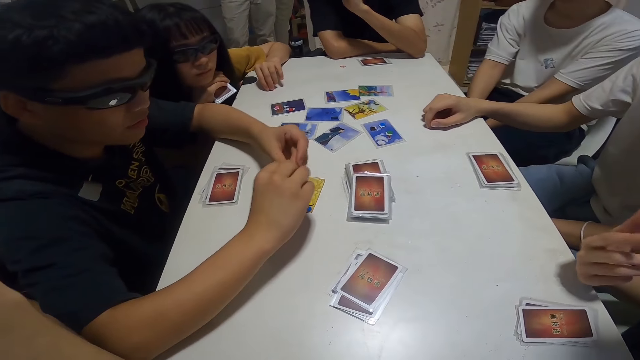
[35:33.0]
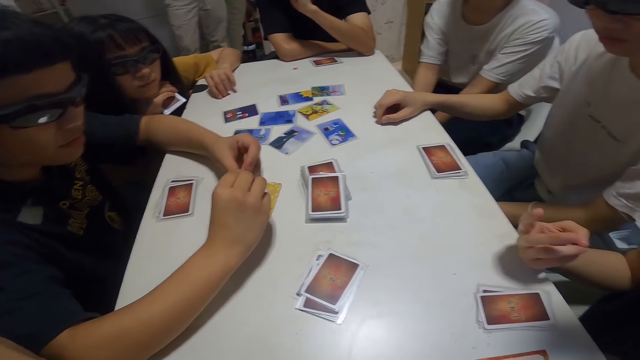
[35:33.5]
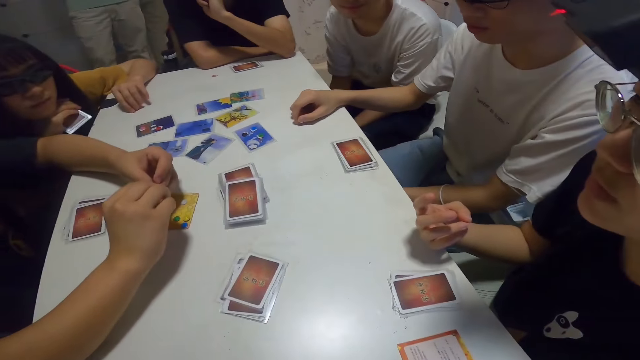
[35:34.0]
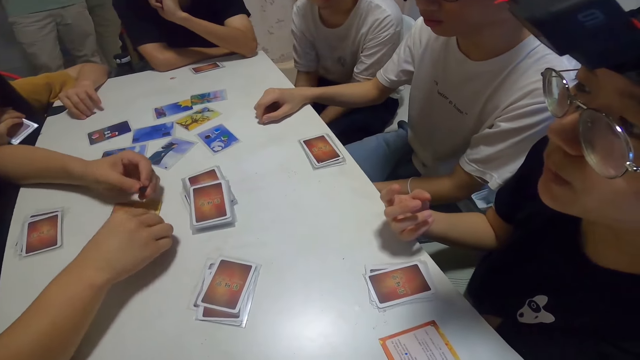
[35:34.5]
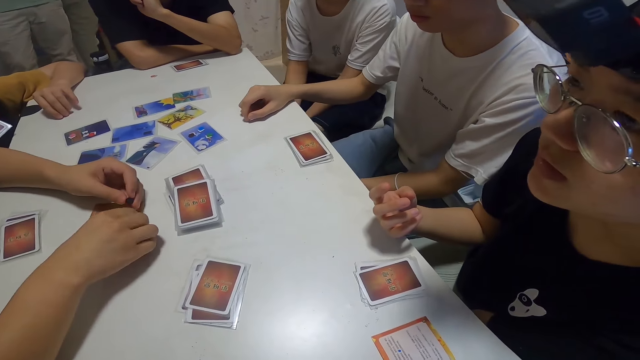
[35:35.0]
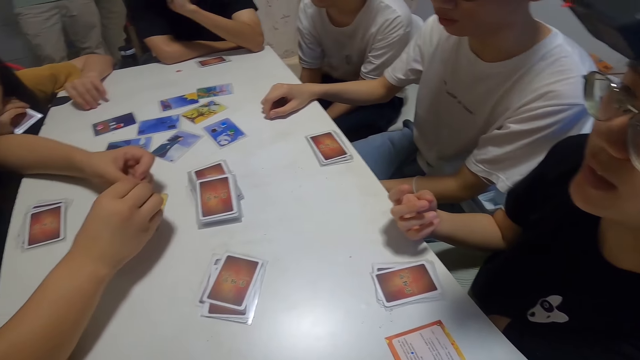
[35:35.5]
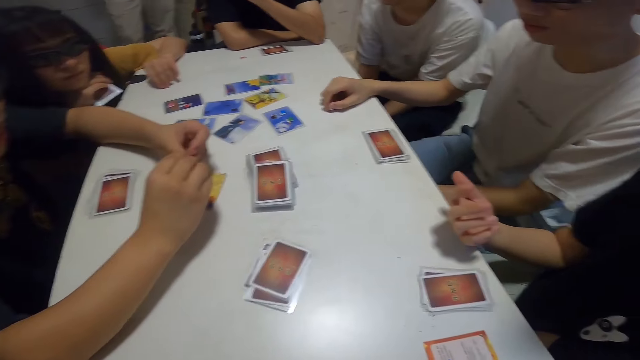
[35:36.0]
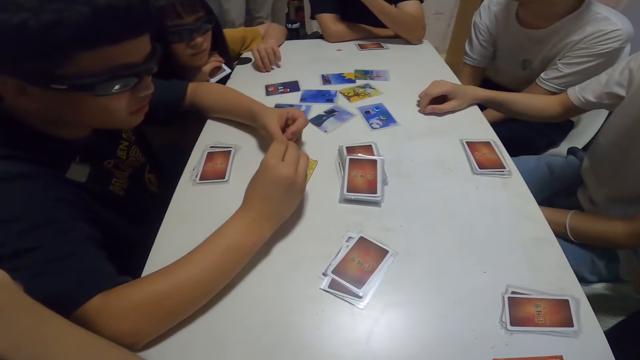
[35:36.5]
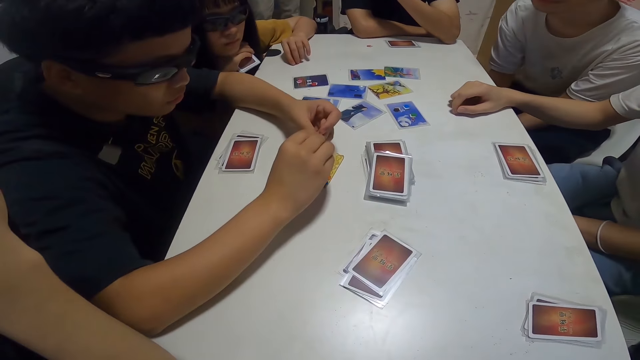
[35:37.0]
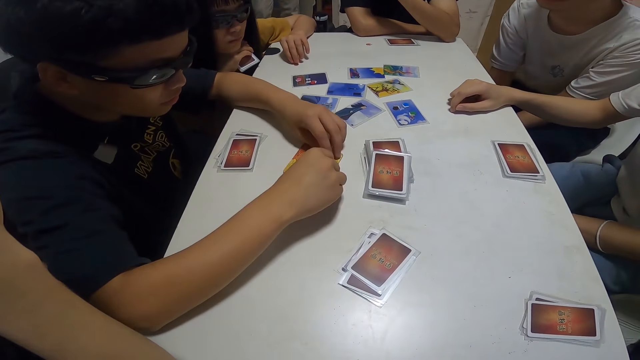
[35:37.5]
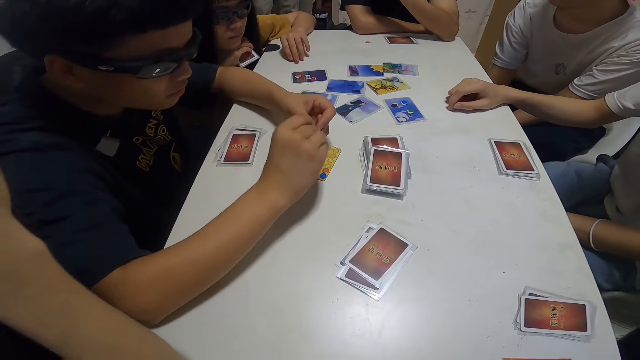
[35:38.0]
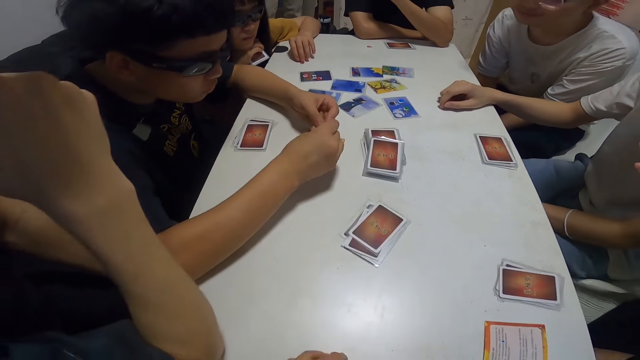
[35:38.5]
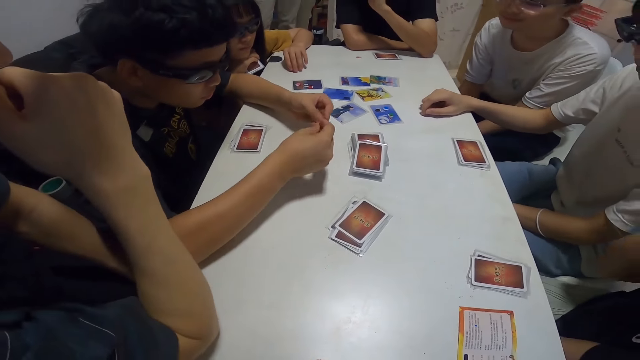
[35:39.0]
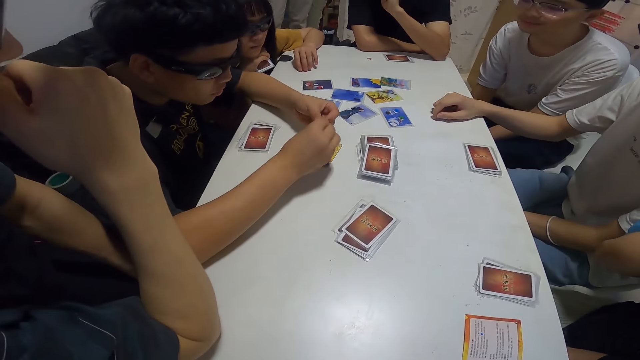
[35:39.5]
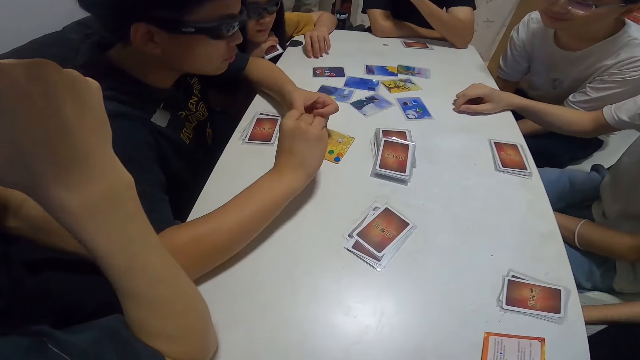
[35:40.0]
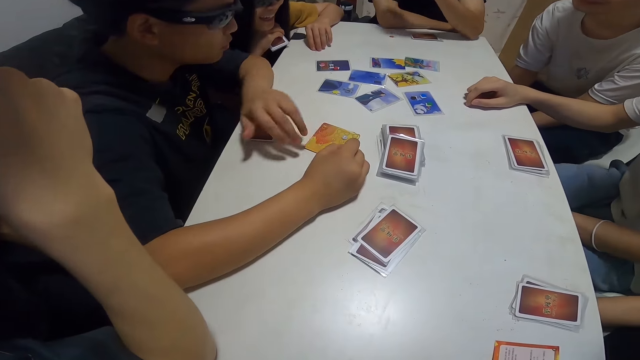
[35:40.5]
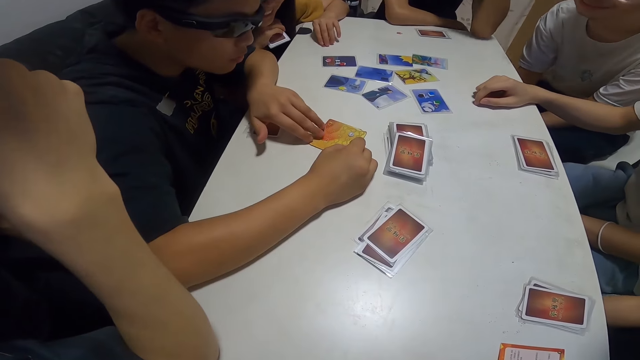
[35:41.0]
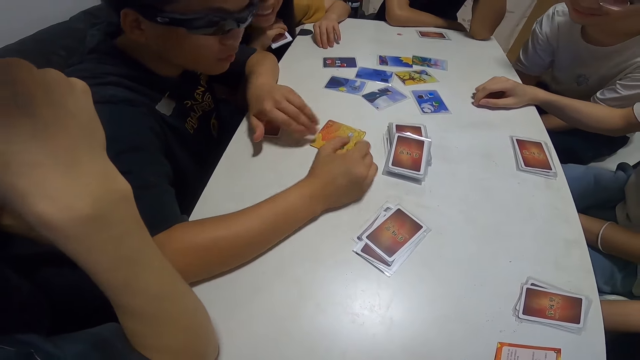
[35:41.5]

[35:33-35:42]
A man plays cards.

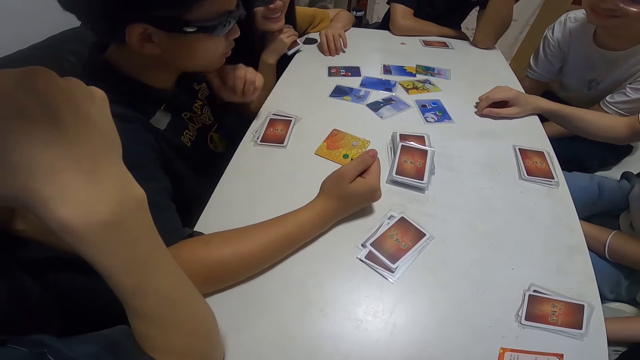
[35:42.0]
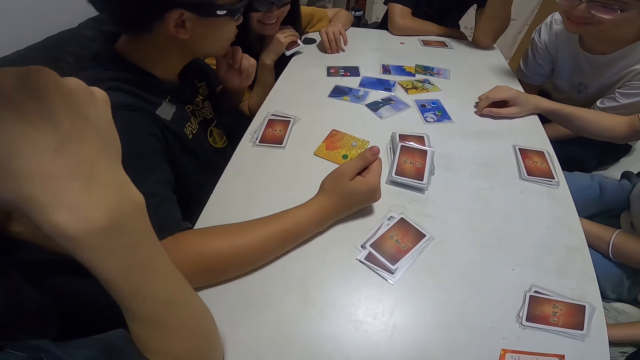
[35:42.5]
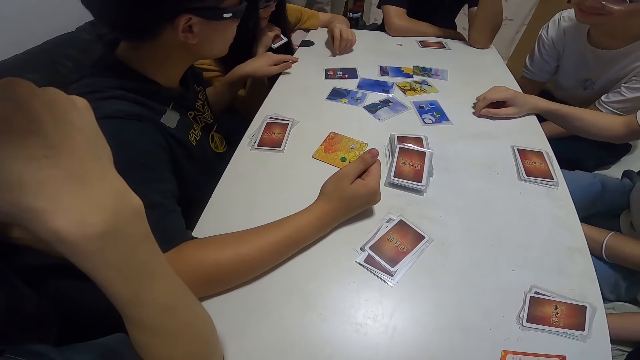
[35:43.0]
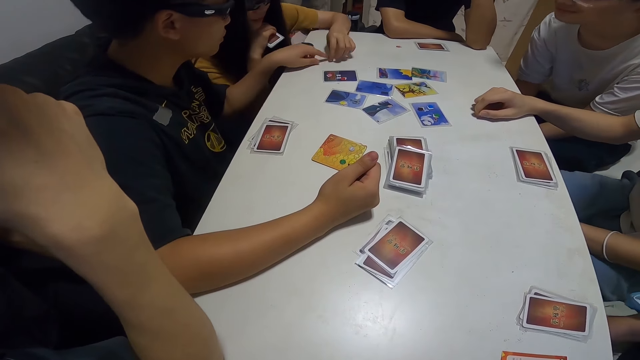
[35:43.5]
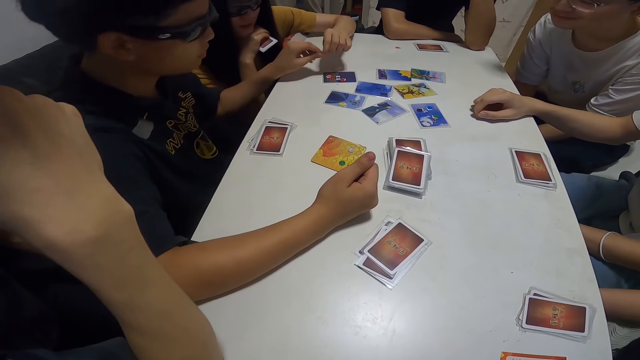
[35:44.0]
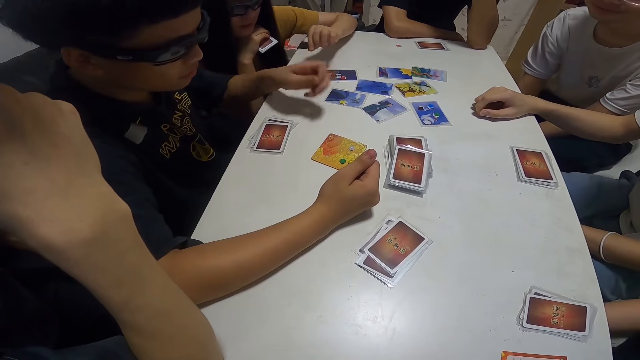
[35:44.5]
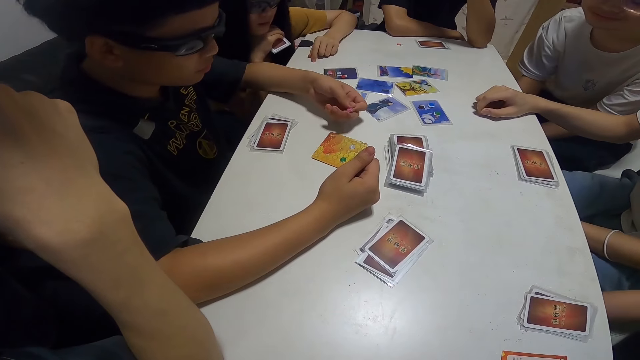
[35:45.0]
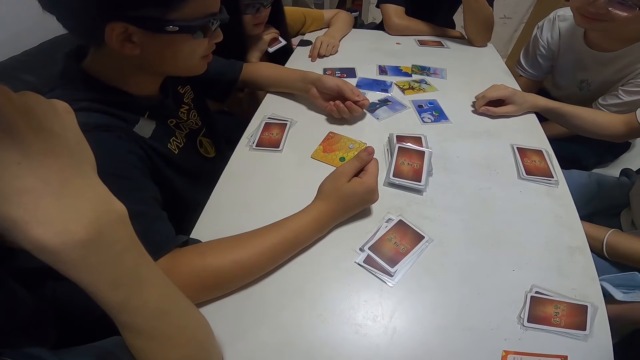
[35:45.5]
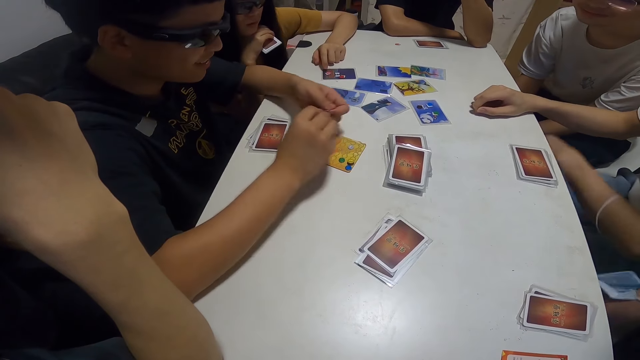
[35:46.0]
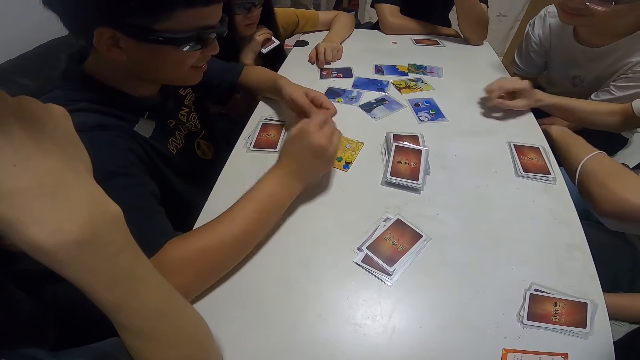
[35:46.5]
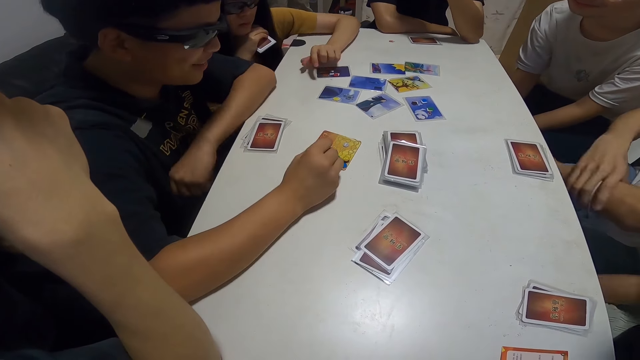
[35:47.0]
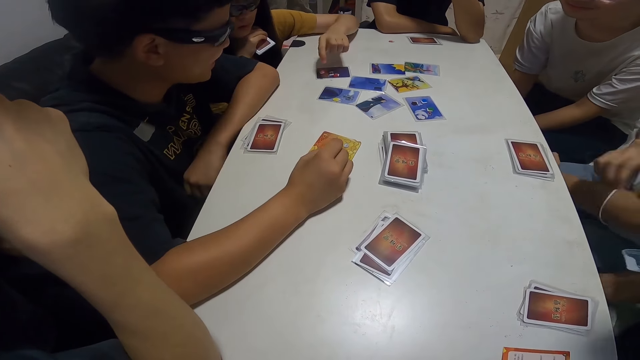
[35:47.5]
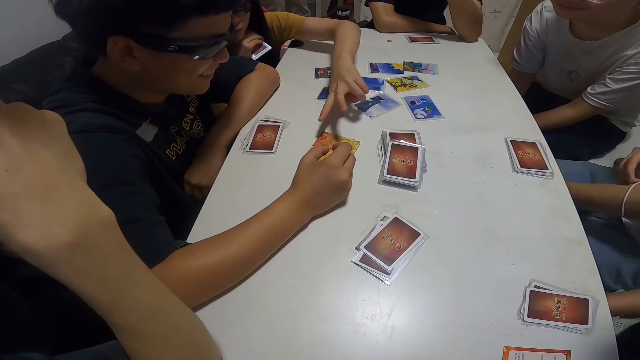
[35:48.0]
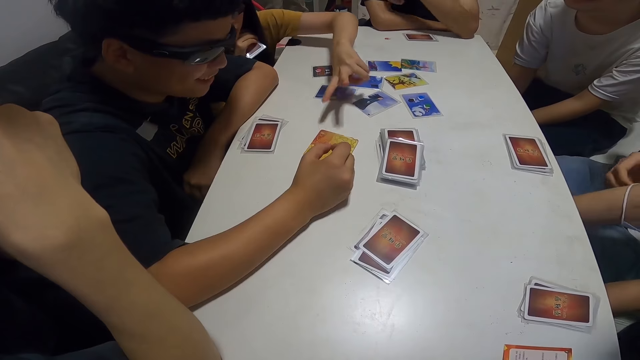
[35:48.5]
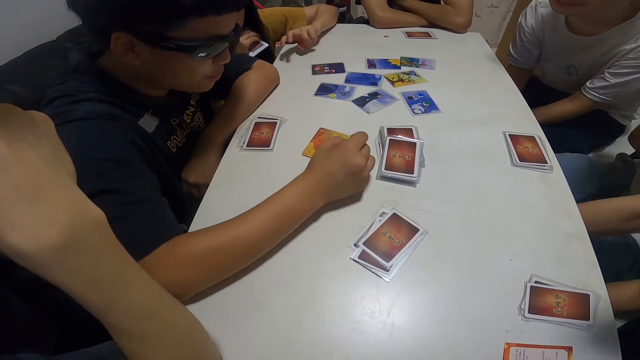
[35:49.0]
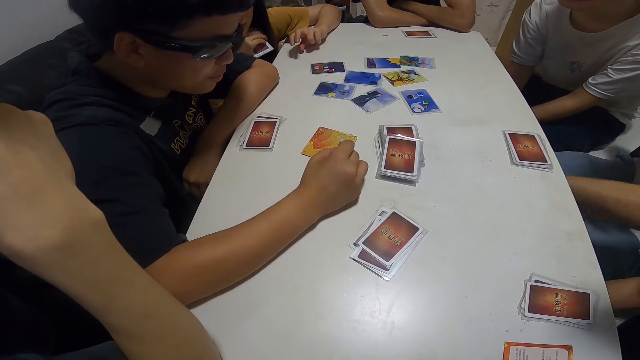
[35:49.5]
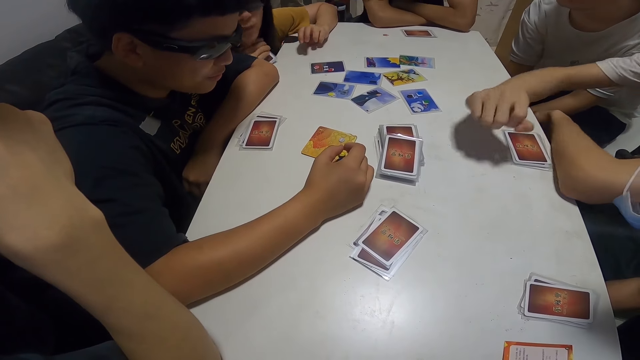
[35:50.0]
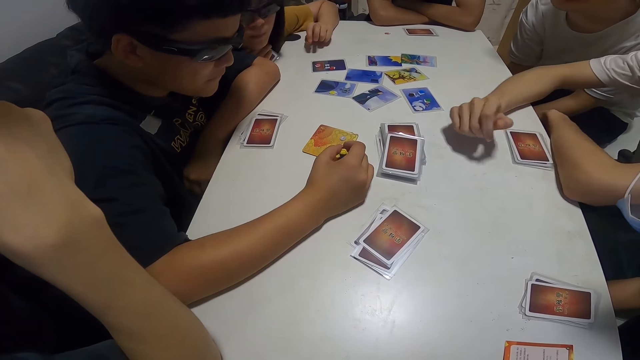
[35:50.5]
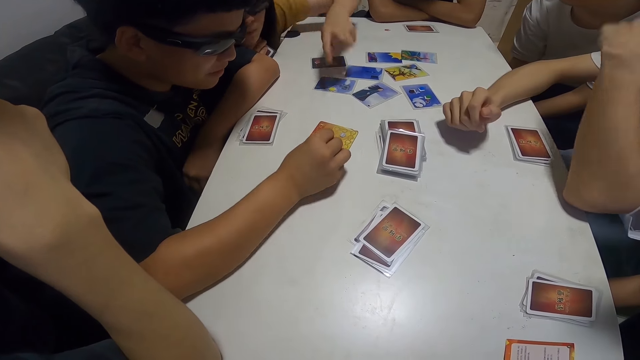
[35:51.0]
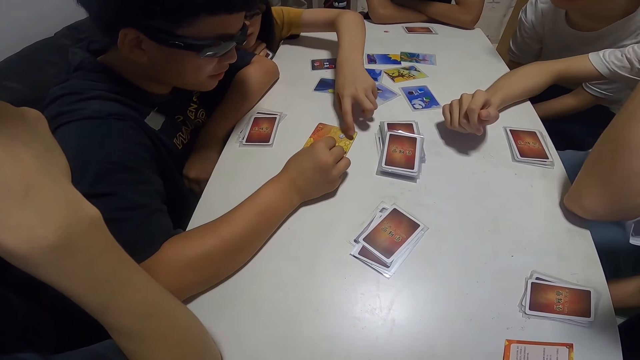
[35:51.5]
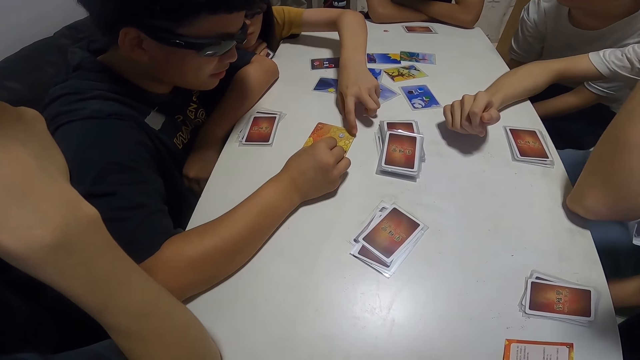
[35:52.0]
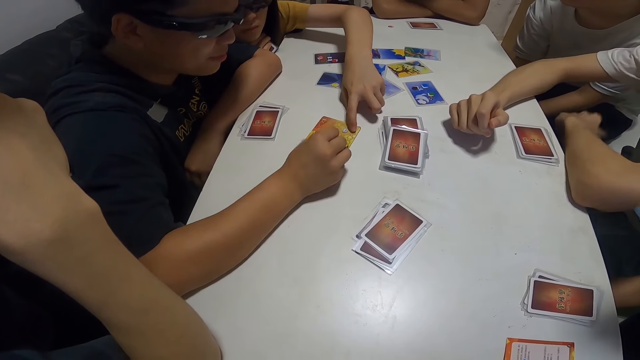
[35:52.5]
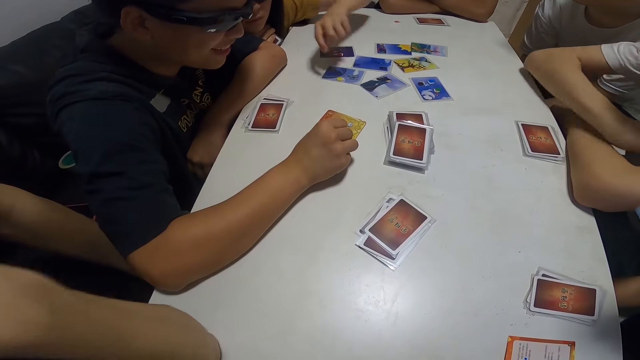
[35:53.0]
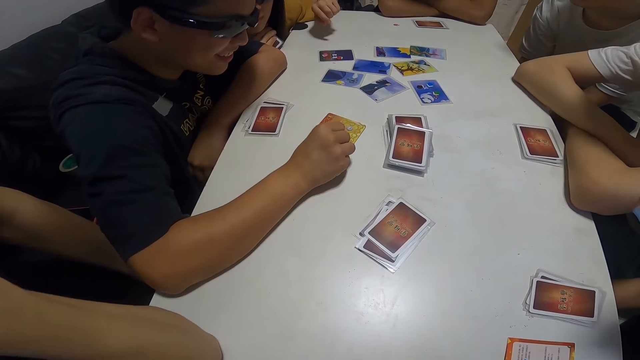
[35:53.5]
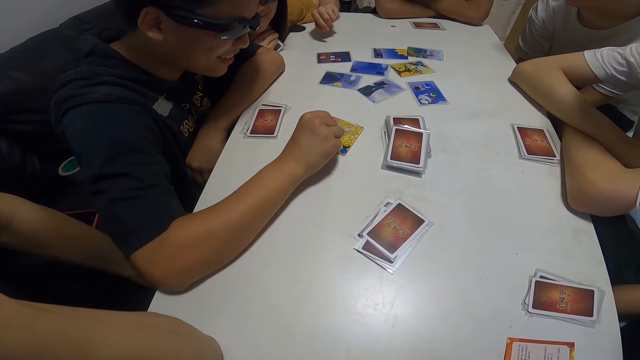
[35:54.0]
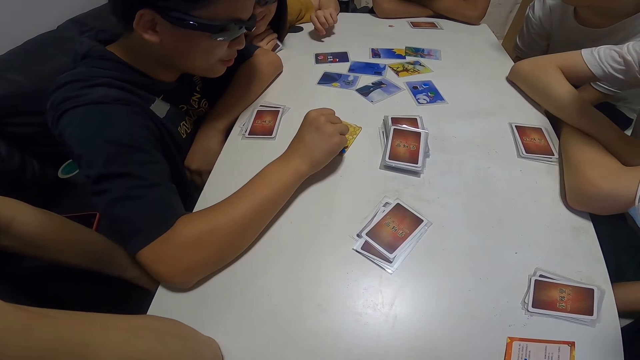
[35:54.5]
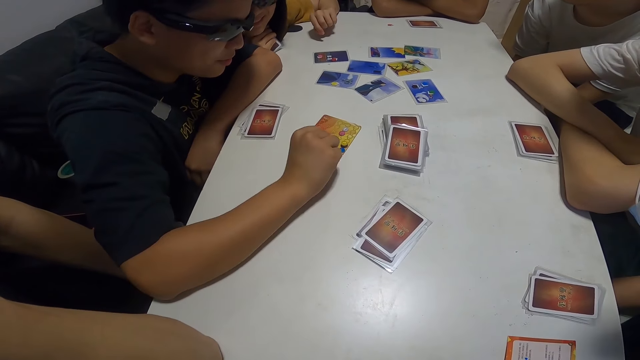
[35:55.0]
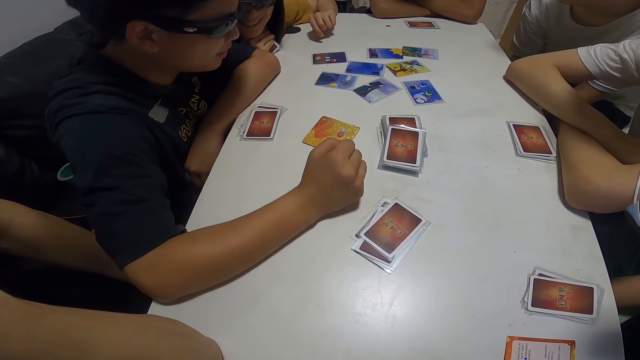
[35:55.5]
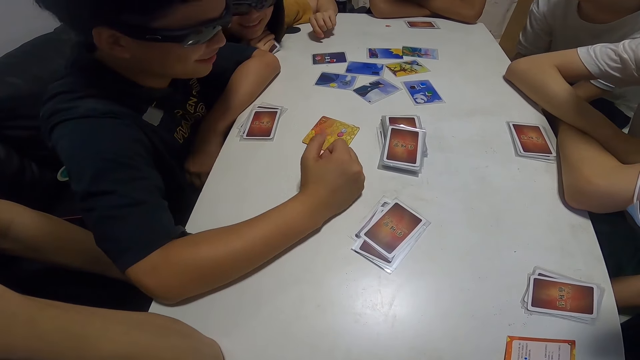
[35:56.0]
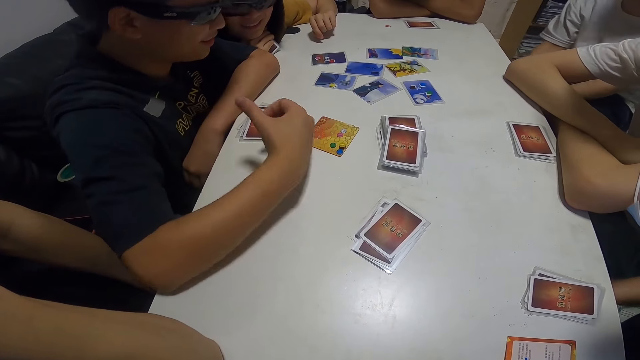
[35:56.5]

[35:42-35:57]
A lady gives something to a man.
